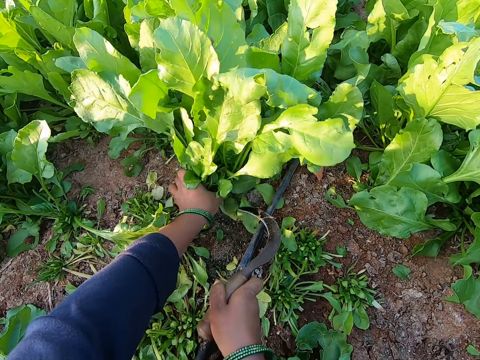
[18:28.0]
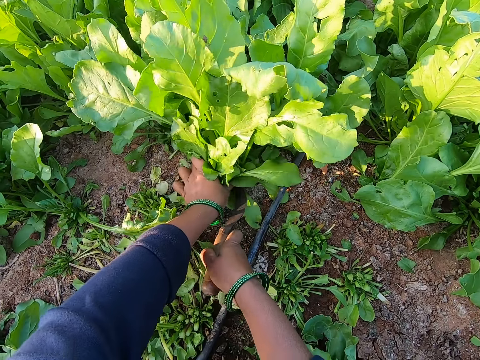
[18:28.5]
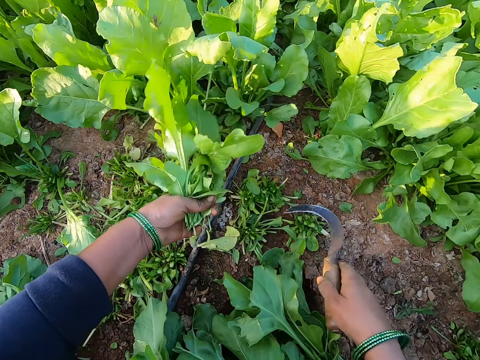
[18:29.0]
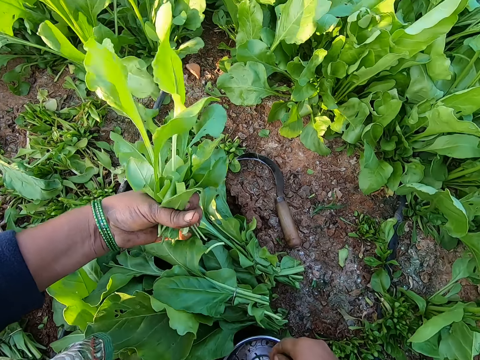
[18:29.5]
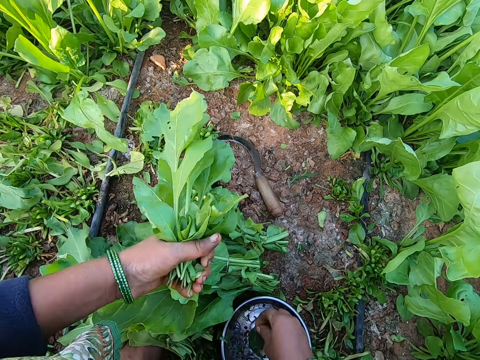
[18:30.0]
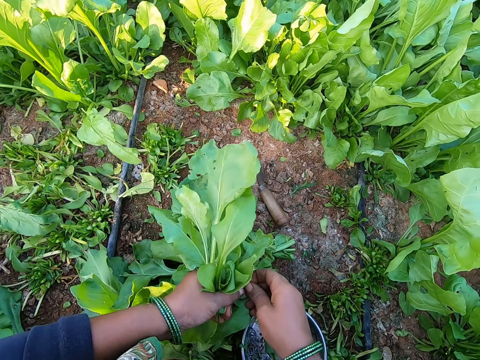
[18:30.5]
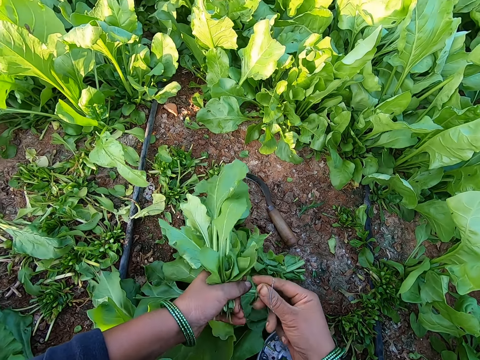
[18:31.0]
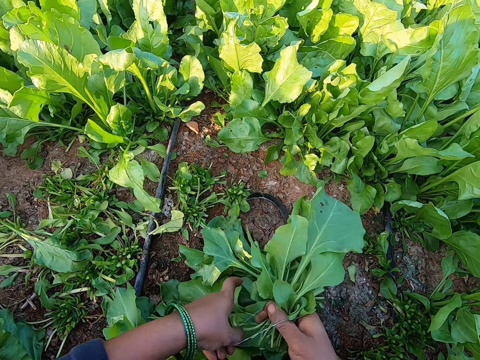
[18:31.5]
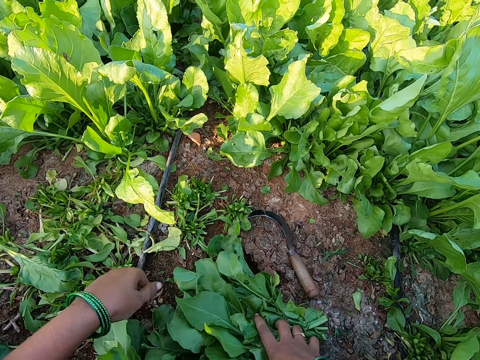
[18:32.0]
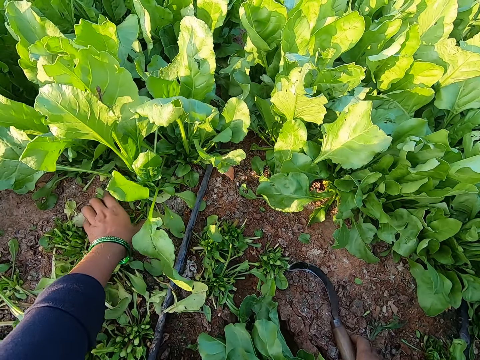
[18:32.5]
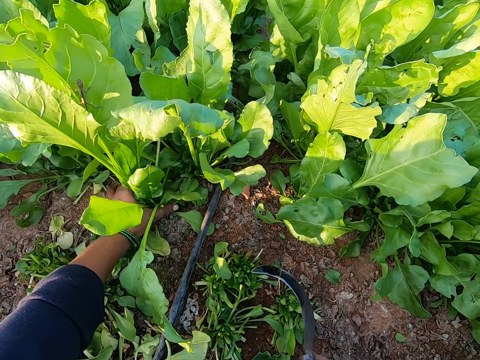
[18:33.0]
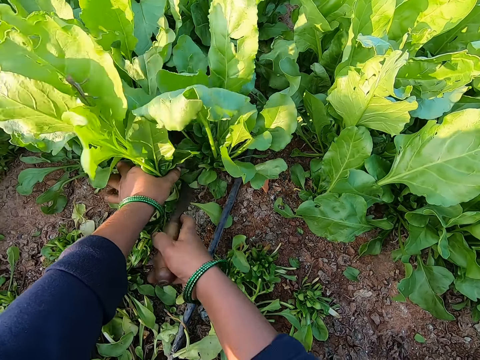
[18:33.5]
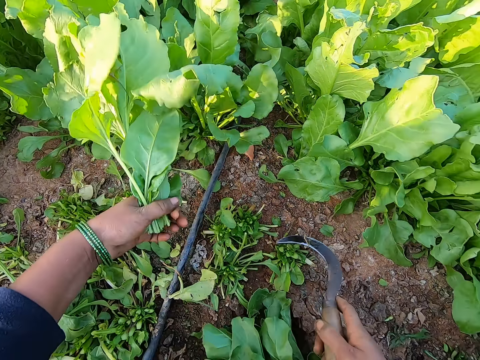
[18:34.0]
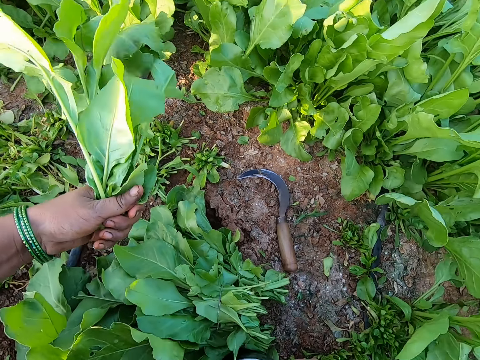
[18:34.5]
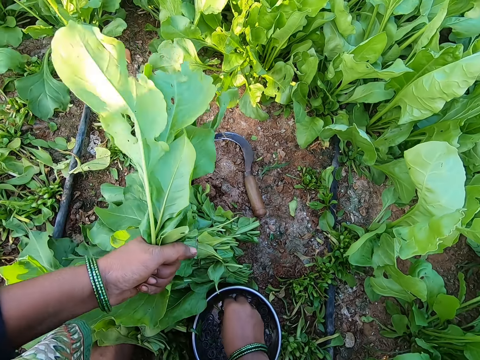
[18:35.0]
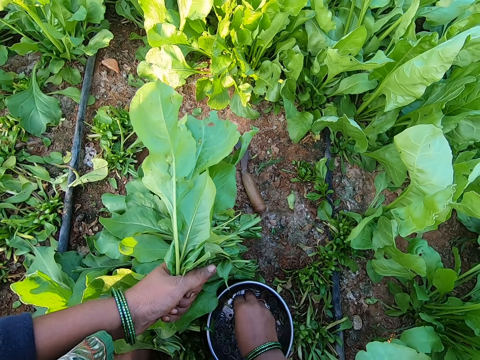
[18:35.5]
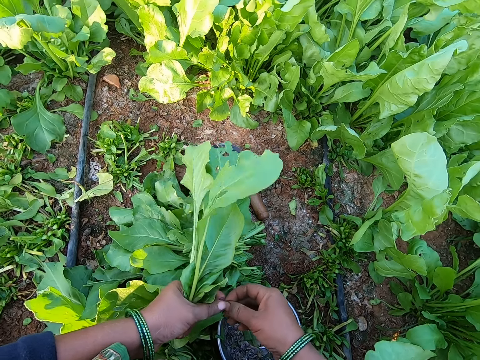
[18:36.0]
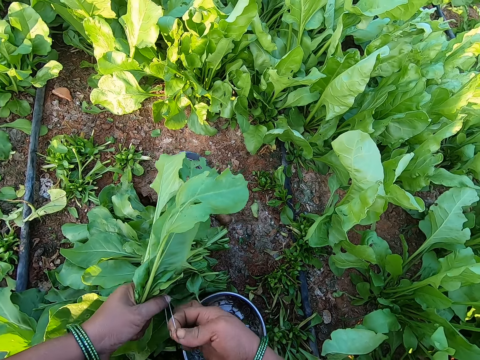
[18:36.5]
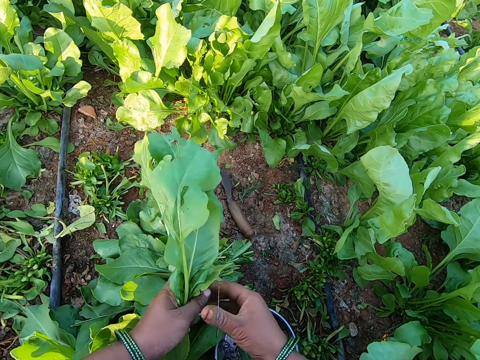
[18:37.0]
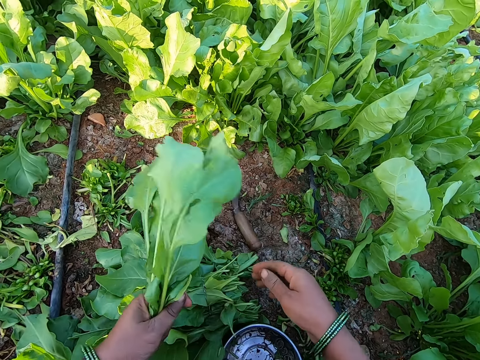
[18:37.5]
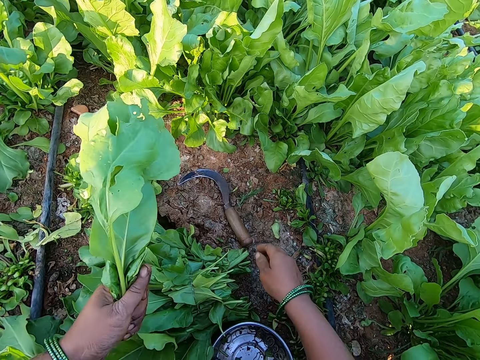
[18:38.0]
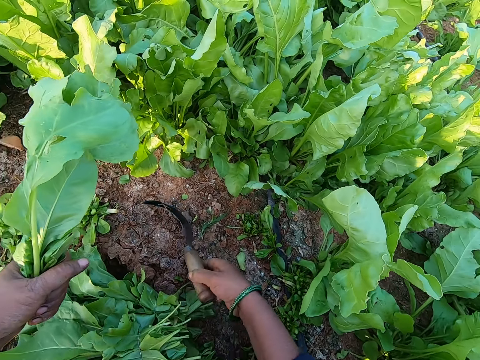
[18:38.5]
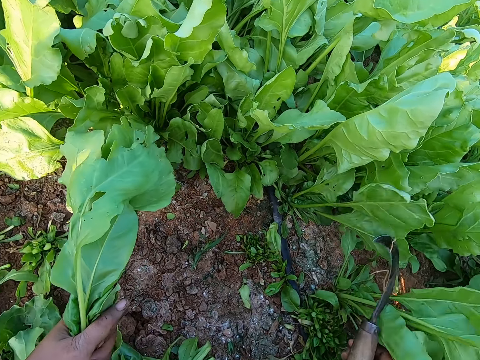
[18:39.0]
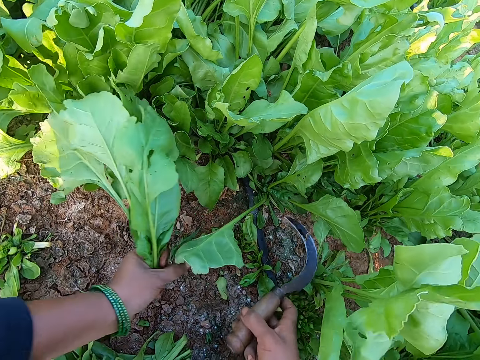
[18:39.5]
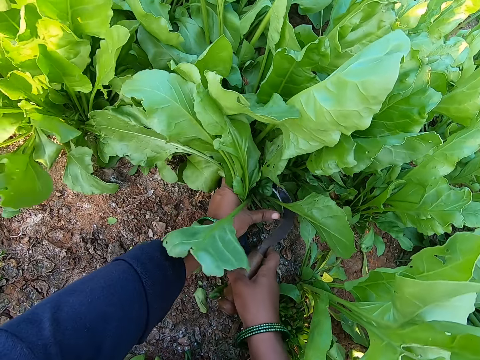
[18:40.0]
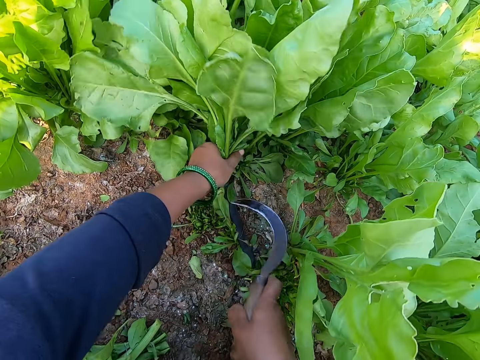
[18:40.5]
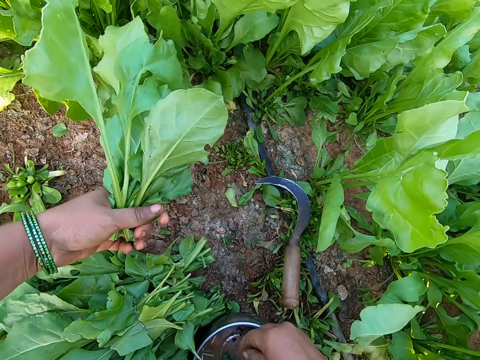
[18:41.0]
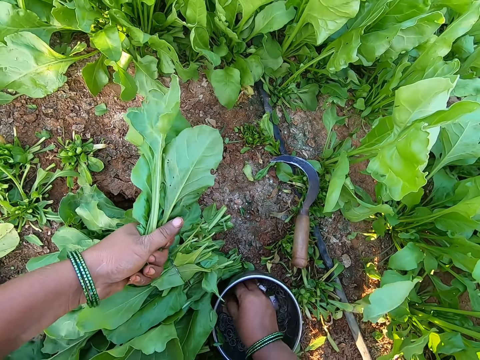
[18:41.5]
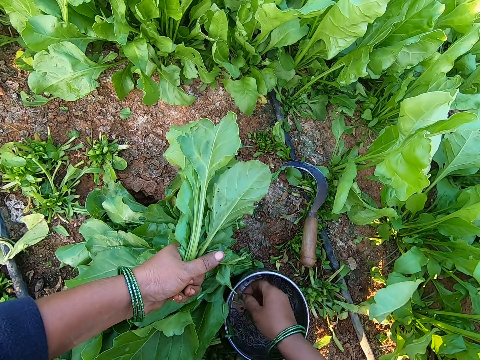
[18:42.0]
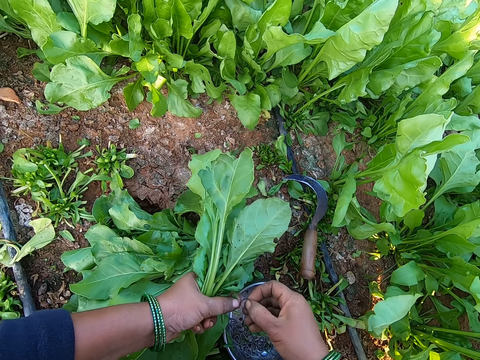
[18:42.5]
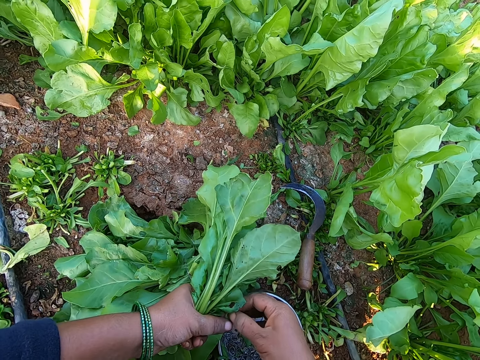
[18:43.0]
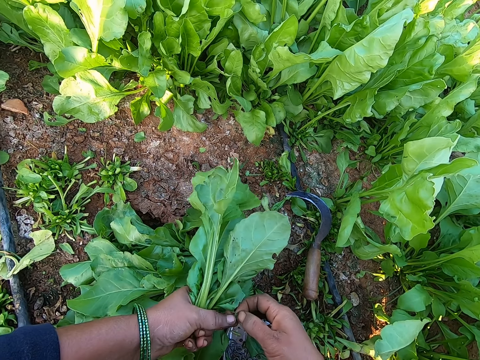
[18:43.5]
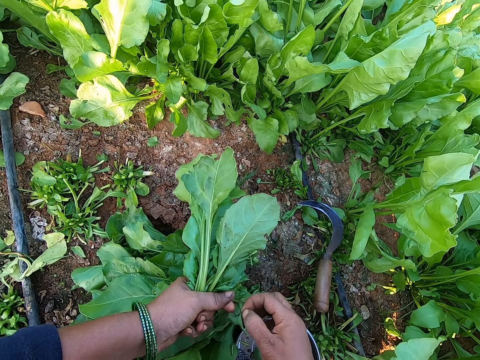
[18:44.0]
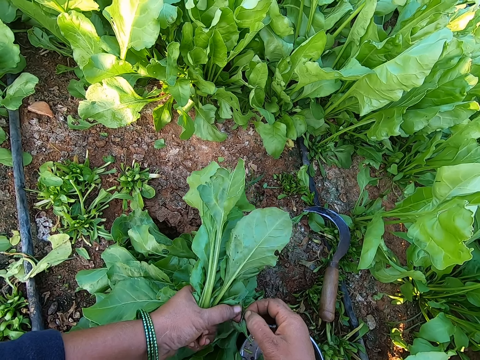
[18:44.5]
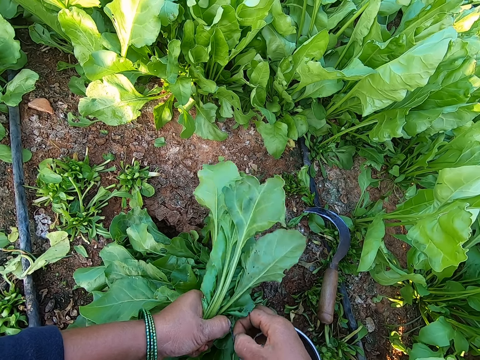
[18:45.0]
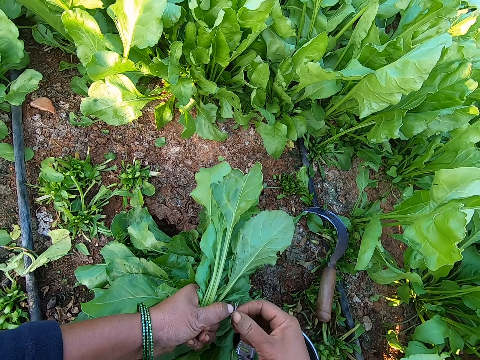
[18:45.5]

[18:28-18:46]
The camera wearer holds some spinach on the ground with her left hand. She cuts the spinach in her left hand with the sickle in her right hand. She drops the sickle in her right hand on the ground. She takes a rubber band from the bowl on the ground with her right hand. She holds the rubber band with both hands. She expands the rubber band in her hands with her right hand. She passes the spinach from her left hand to her right hand. She binds the spinach in her right hand with the rubber band with both hands. She drops the spinach in her right hand on the ground. She picks the sickle from the ground with her right hand. She holds some spinach on the ground with her left hand. She cuts the spinach in her left hand with the sickle in her right hand. She drops the sickle in her right hand on the ground. She takes a rubber band from the bowl on the ground with her right hand. She holds the rubber band with both hands. She expands the rubber band in her hands with her right hand. She drops the rubber band. She picks the sickle from the ground with her right hand. She holds some spinach on the ground with her left hand. She cuts the spinach in her left hand with the sickle in her right hand. She drops the sickle in her right hand on the ground. She takes some rubber bands from the bowl on the ground with her right hand. She holds the rubber bands with both hands. She drops a rubber band in the bowl on the ground with her right hand. She holds a rubber band with both hands.

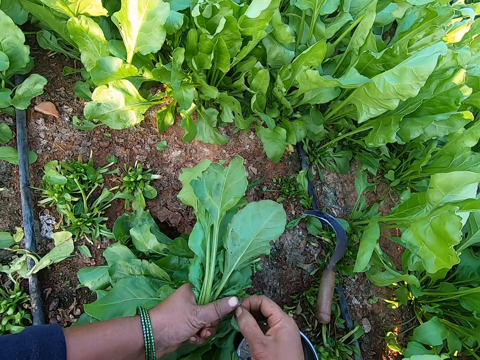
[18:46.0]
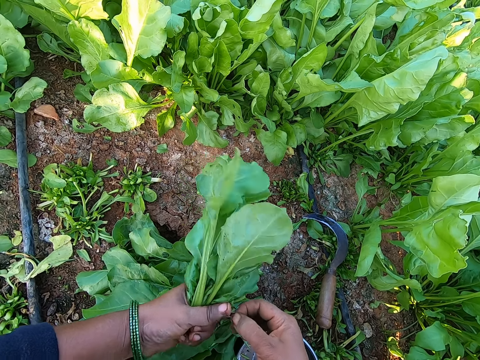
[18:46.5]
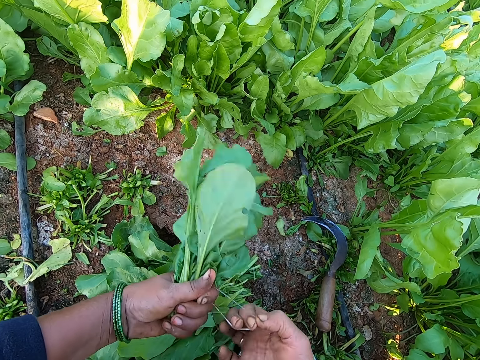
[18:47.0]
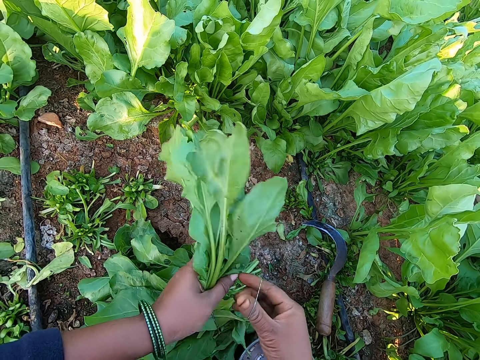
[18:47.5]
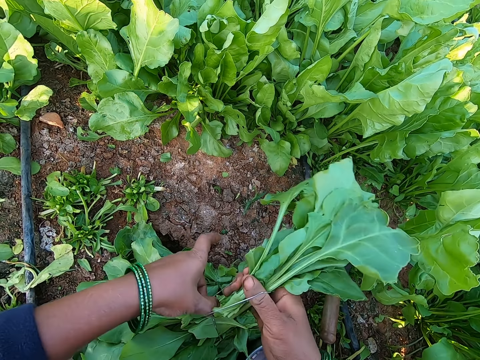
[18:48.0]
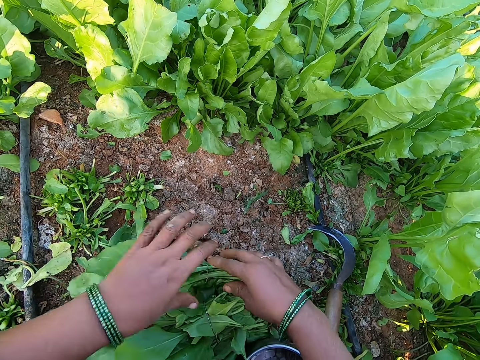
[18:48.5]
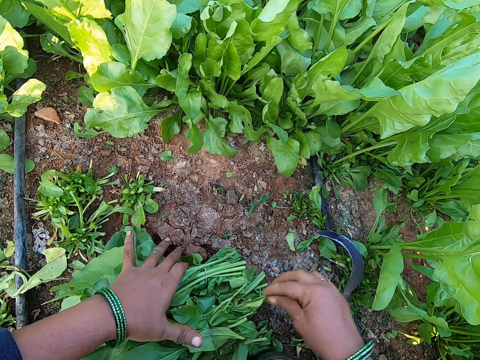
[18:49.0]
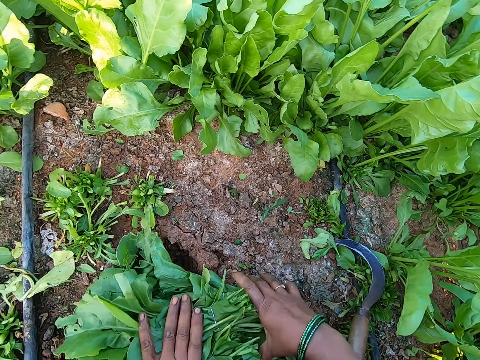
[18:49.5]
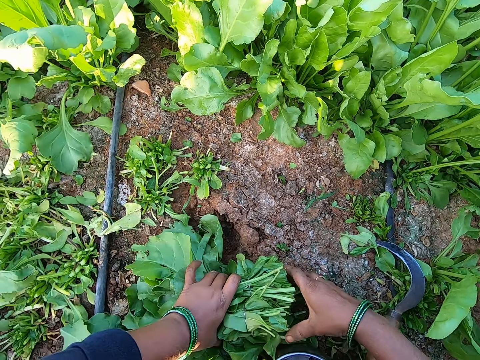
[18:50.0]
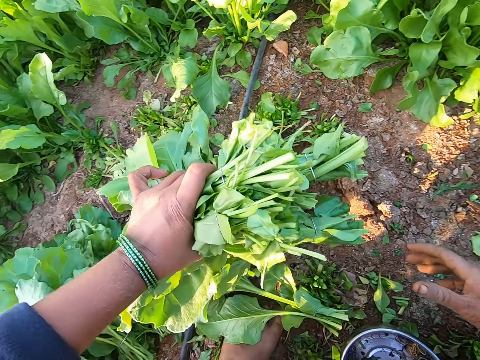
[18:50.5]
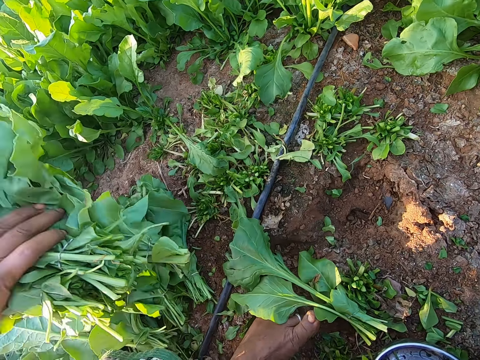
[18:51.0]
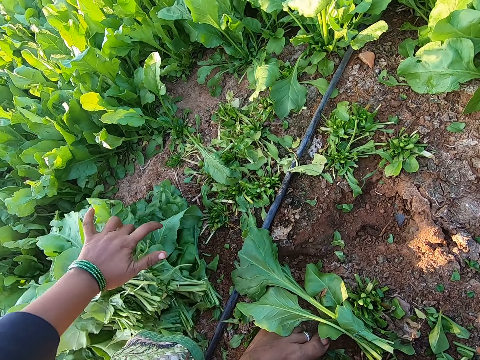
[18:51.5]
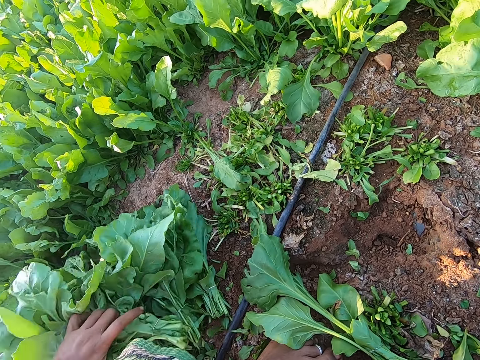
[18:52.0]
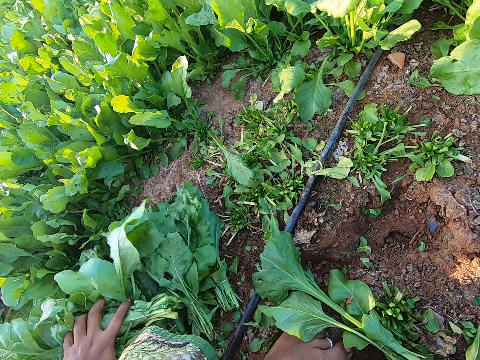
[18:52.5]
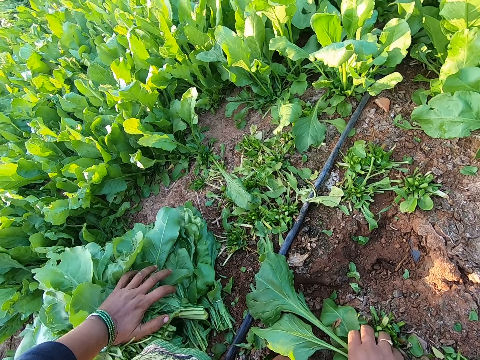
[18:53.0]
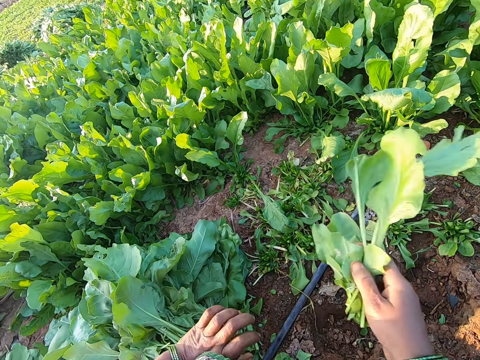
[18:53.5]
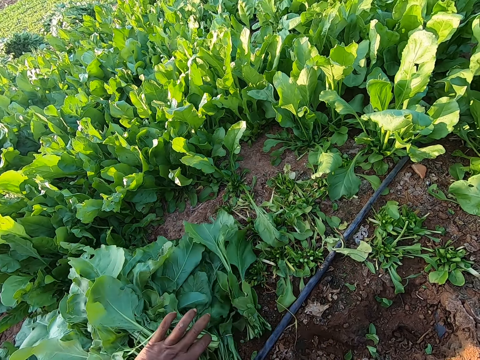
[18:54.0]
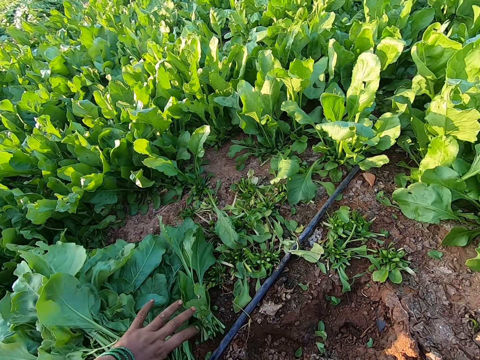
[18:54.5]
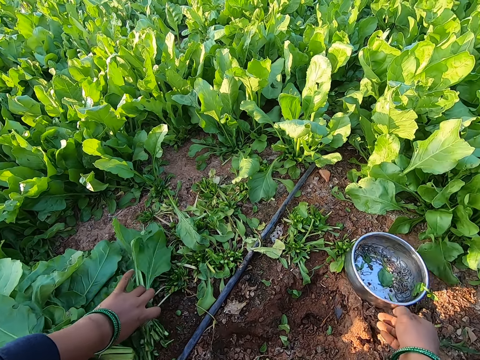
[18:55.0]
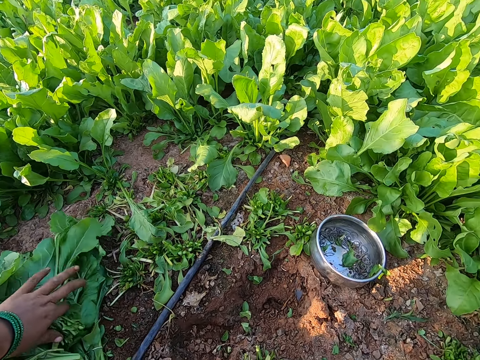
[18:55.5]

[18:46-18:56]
The camera wearer straightens the rubber band. She expands the rubber band in her hands with her right hand. She passes the spinach from her left hand to her right hand. She binds the spinach in her right hand with the rubber band with both hands. She drops the spinach in her right hand on the ground. She picks some spinach from the ground with her left hand. She drops the spinach in her left hand on a pile of spinach on the ground. She spreads the bundles of spinach. She picks spinach from the ground with her right hand. She drops the spinach in her right hand on the pile of spinach on the ground. She repositions the bowl on the ground with her right hand. She throws the tin to the front.
